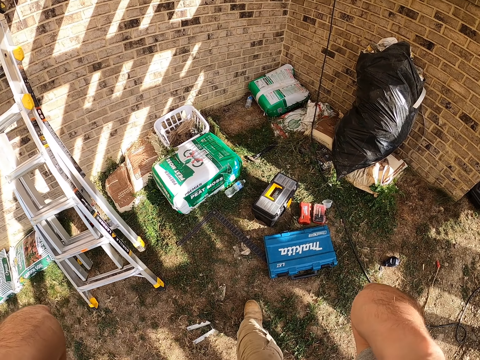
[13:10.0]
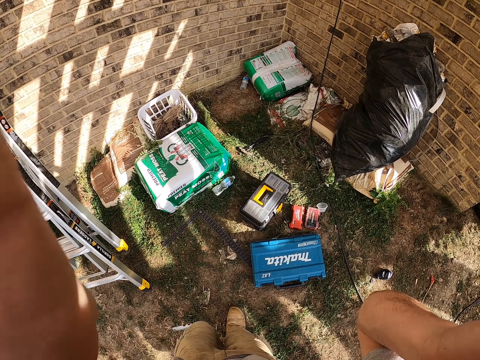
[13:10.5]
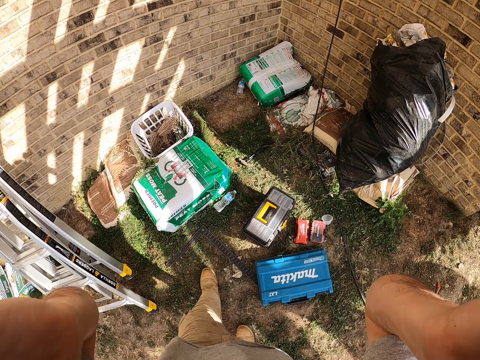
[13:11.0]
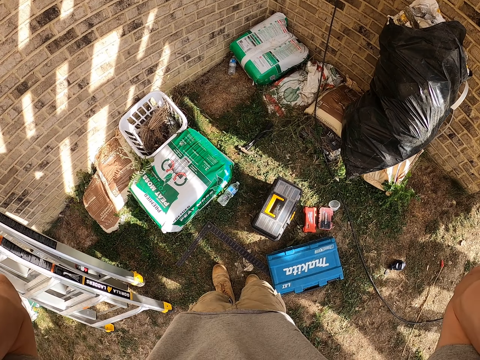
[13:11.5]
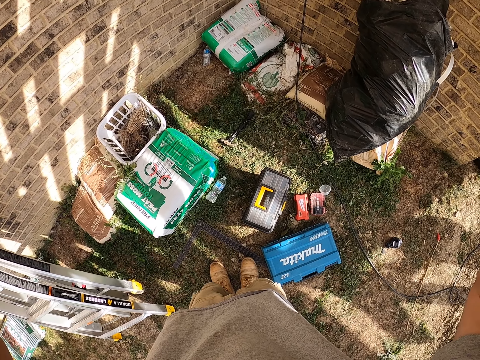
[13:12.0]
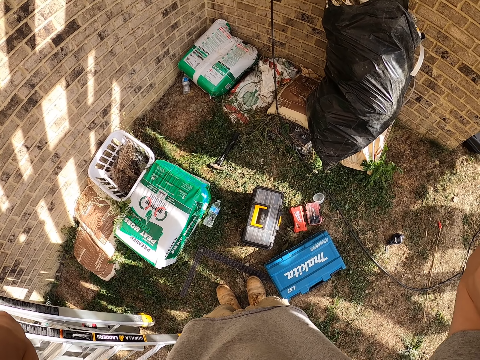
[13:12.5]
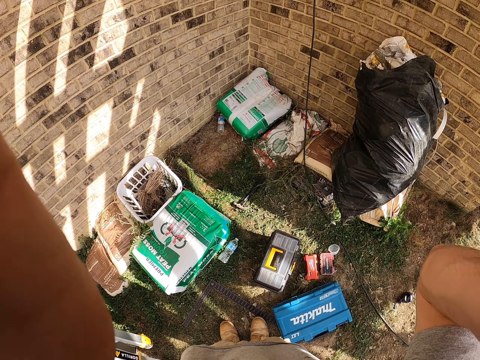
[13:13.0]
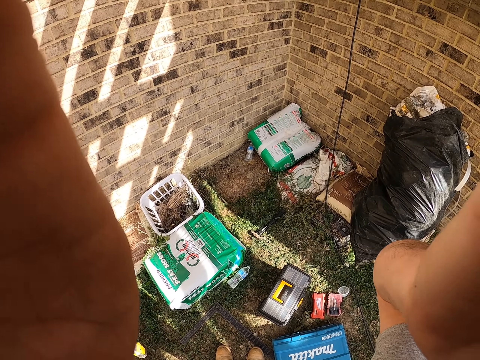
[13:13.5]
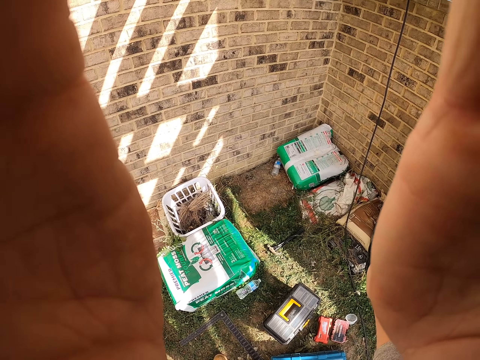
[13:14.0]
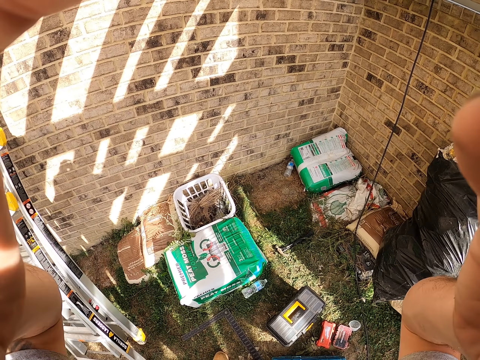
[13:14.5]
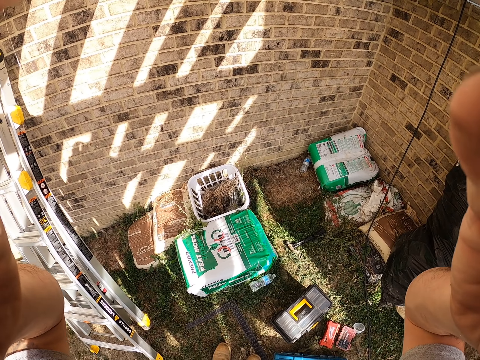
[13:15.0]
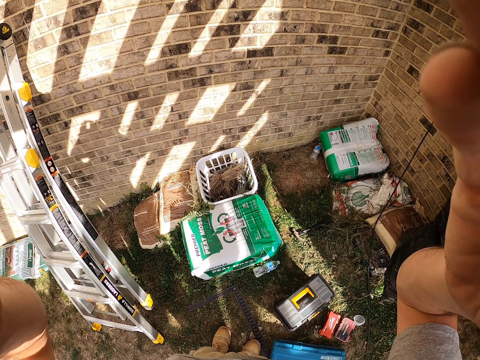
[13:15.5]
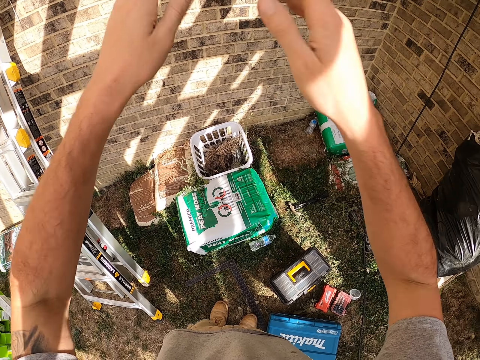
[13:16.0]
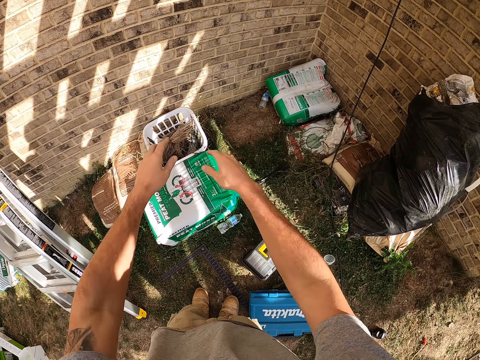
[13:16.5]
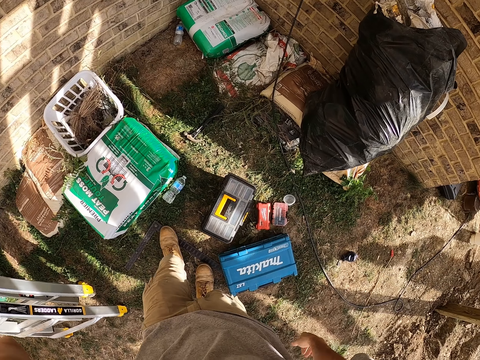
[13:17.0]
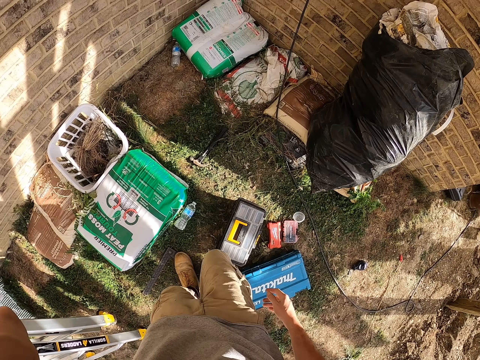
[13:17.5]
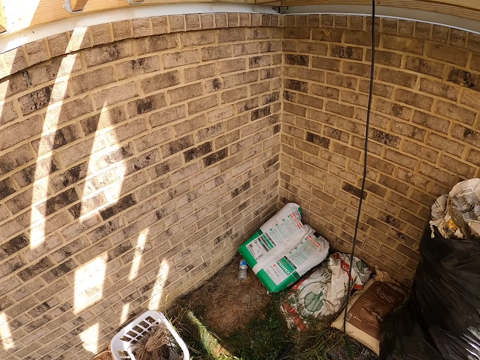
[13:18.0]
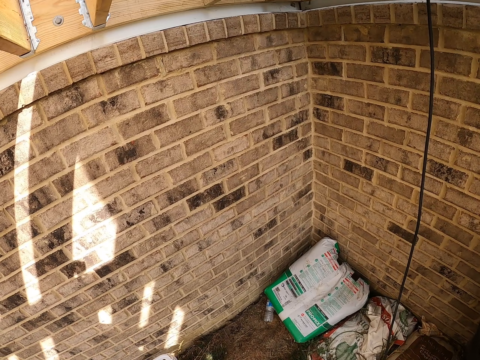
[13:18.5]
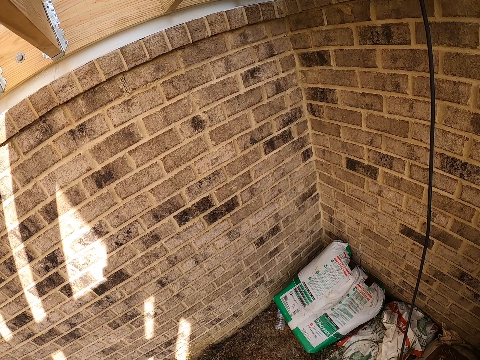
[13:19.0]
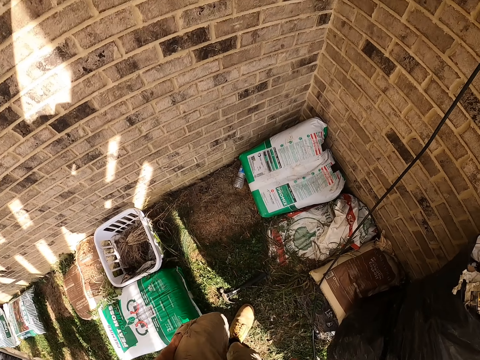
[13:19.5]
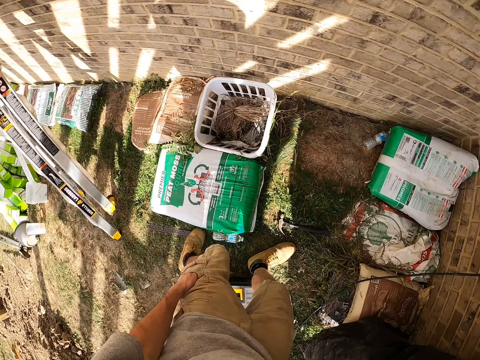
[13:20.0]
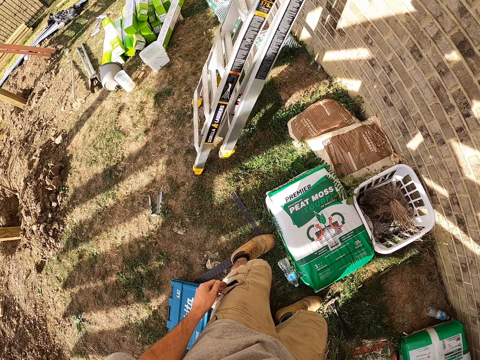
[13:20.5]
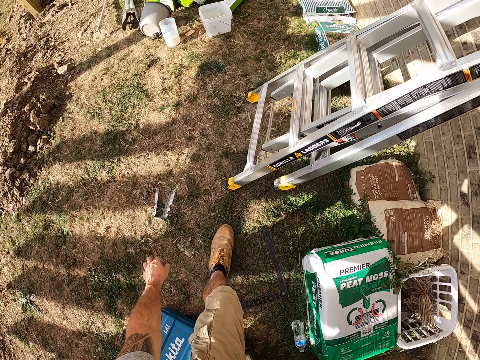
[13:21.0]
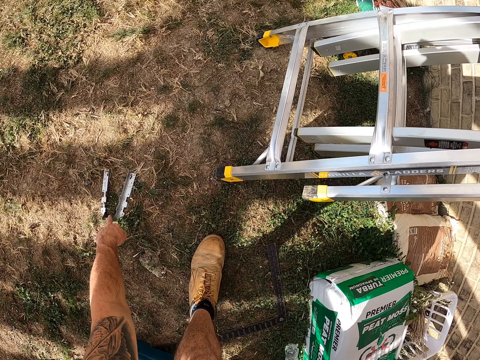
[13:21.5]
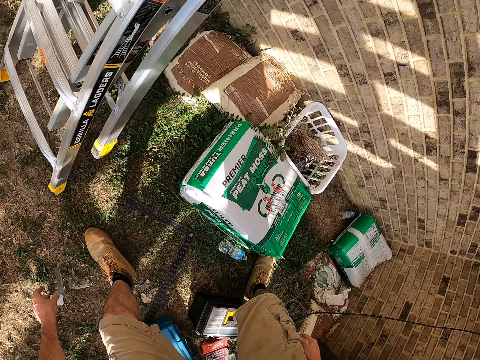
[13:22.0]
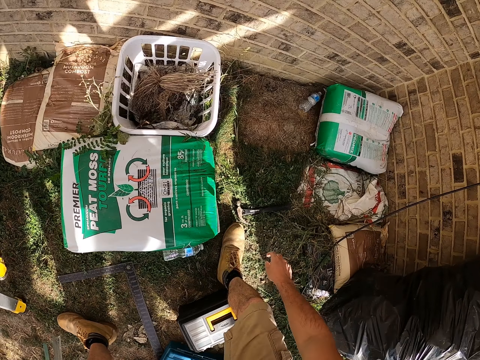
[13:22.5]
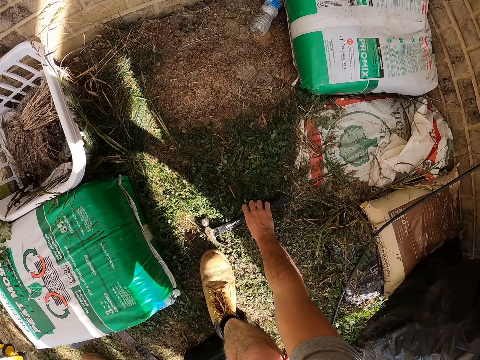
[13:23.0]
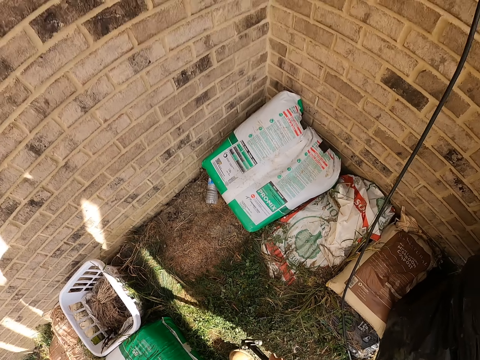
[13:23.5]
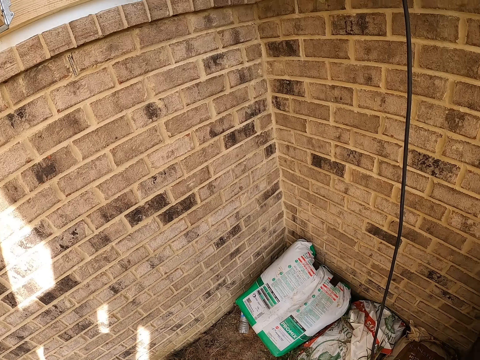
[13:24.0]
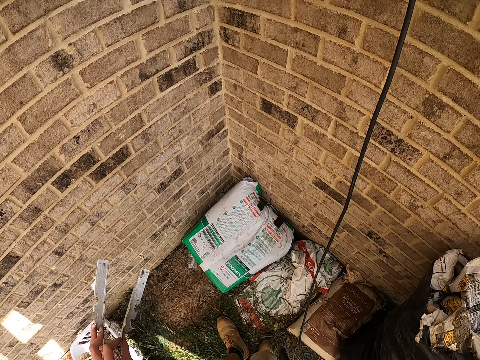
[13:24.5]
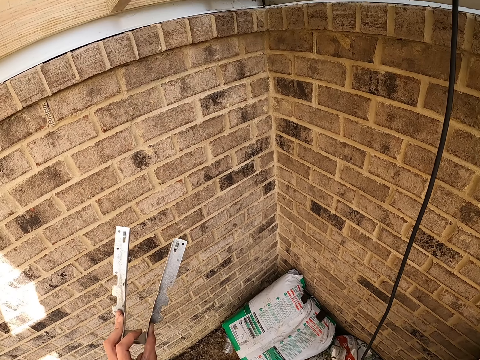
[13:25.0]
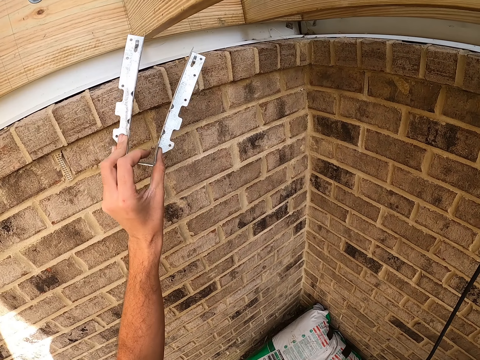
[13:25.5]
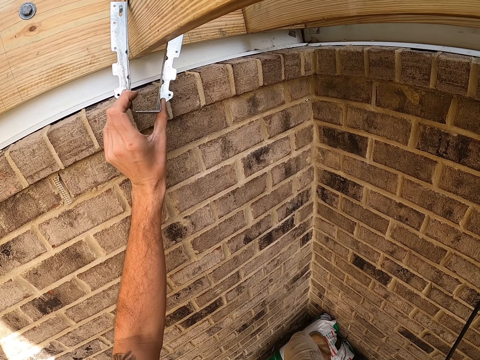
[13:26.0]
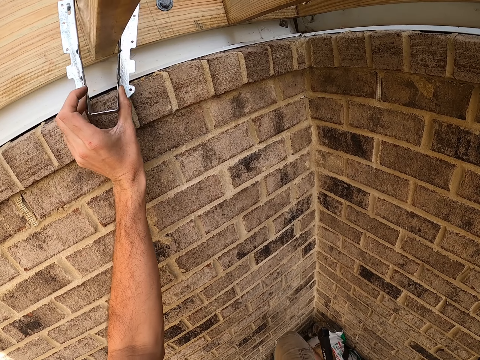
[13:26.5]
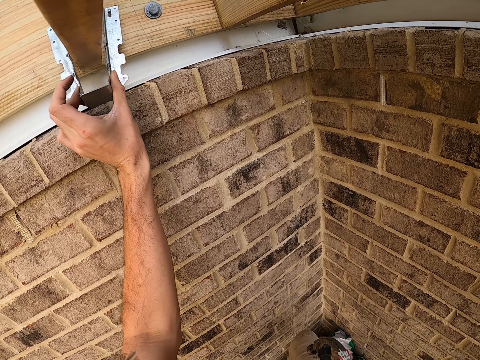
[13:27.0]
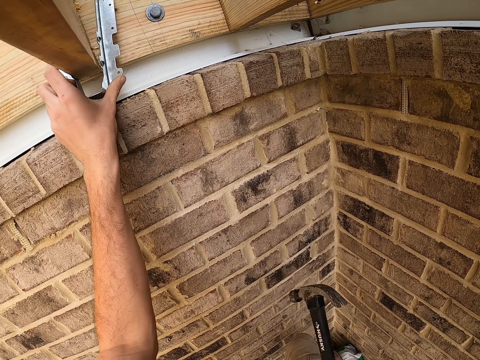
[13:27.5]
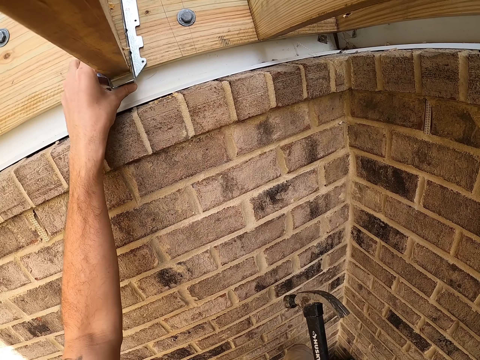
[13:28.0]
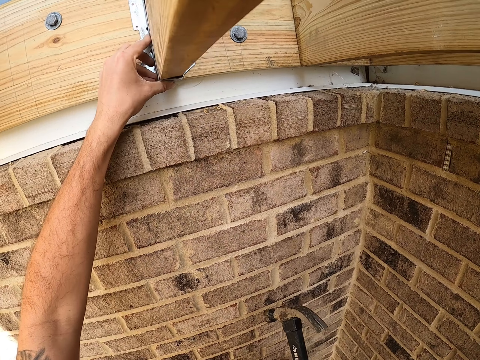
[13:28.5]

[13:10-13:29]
The camera wearer adjusts the camera. He picks up a mounting bracket from the ground. He picks up the hammer with his right hand. He fixes the mounting bracket on the wall.

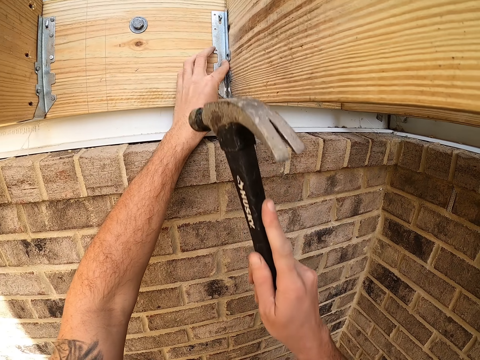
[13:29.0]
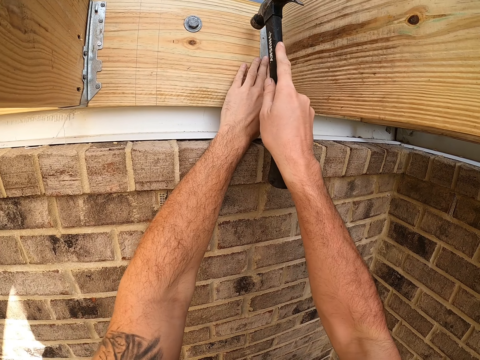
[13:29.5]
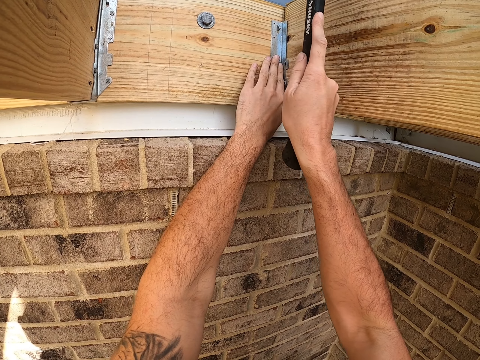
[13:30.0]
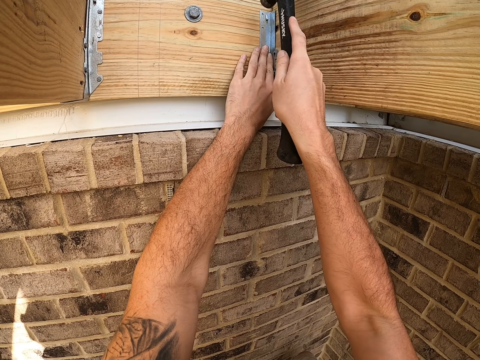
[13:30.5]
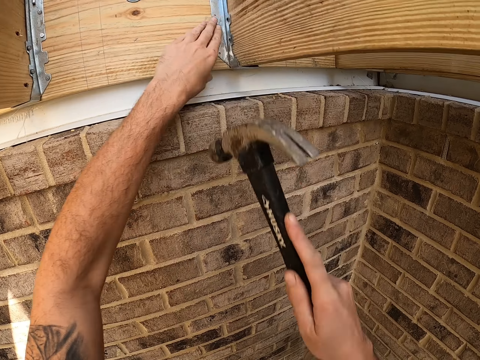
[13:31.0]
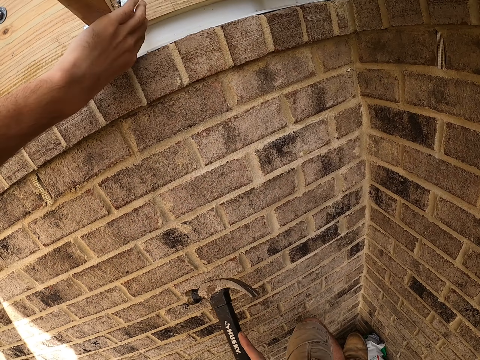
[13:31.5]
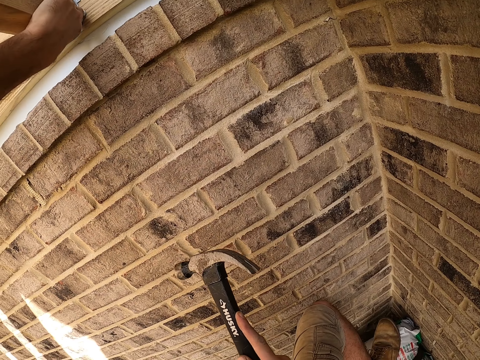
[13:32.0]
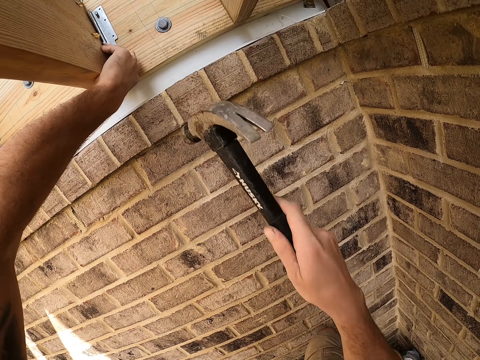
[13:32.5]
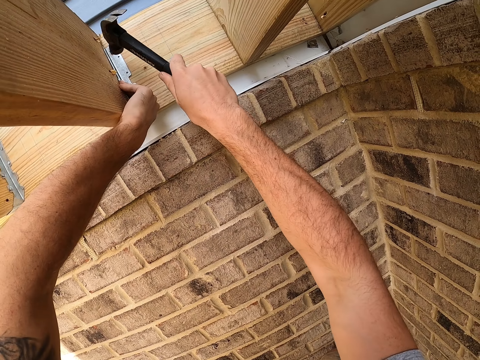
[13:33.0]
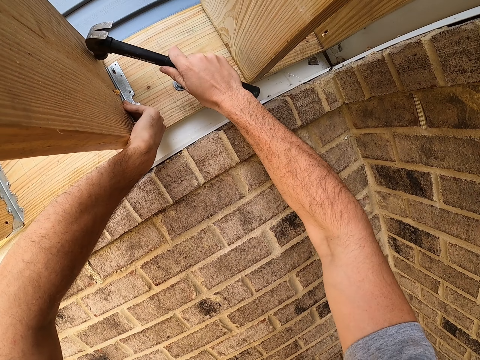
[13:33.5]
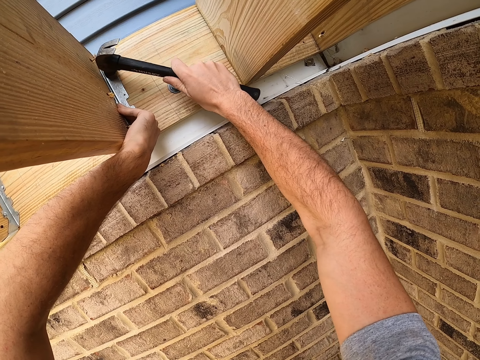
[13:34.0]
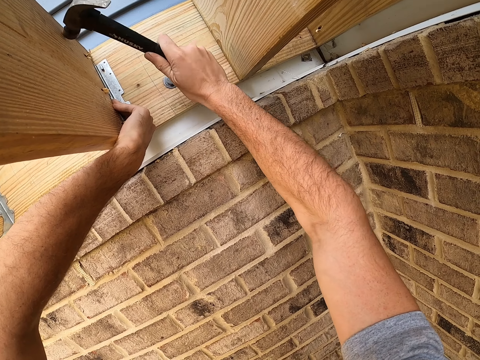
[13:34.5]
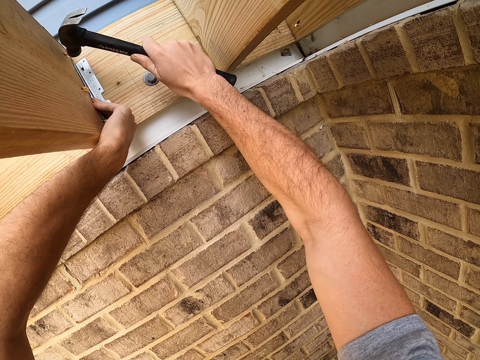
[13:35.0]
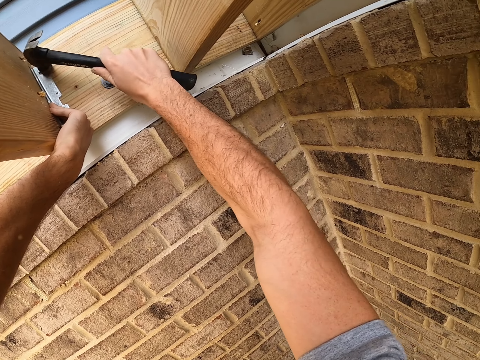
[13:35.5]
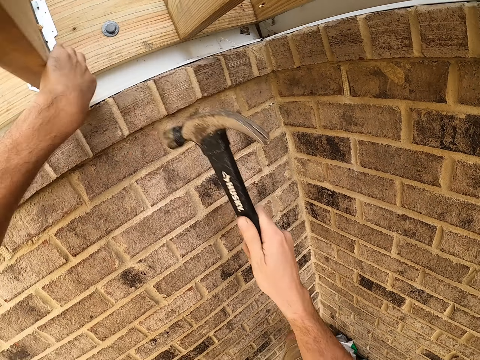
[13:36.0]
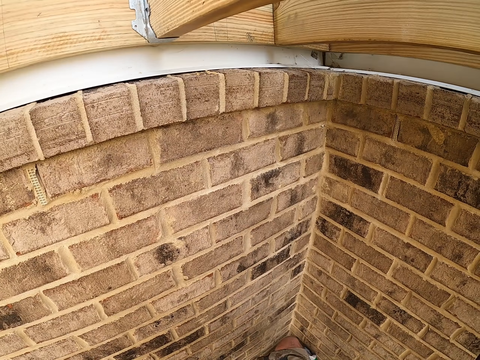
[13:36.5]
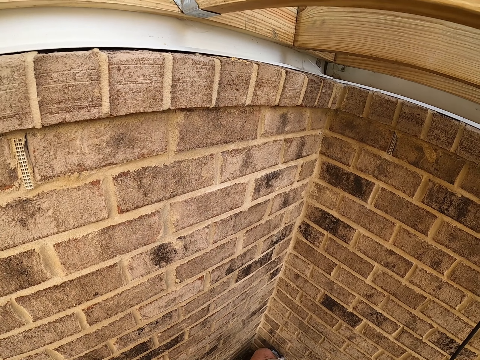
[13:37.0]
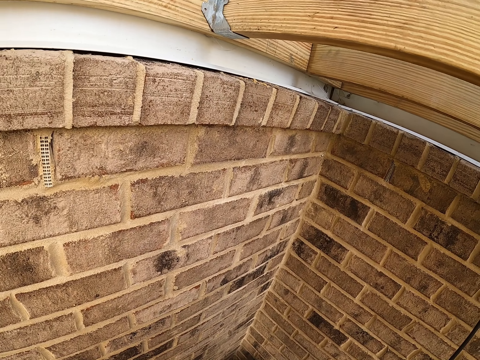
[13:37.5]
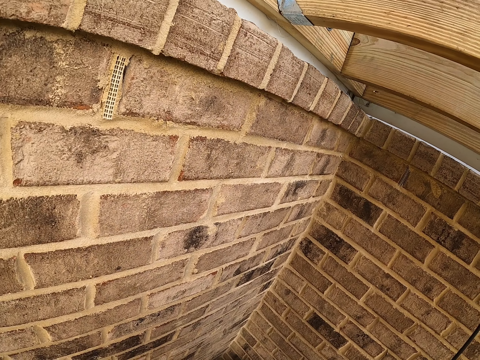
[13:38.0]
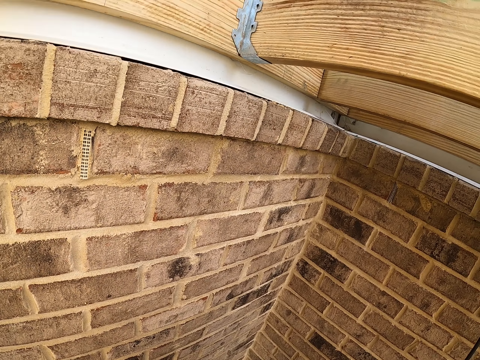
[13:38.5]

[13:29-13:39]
The camera wearer hits the door hinge with the hammer. They hit the door hinge with the hammer again.
